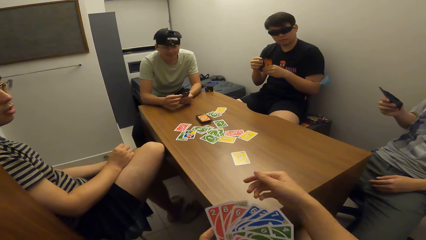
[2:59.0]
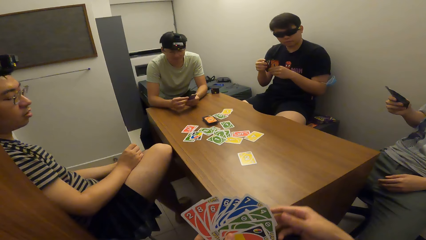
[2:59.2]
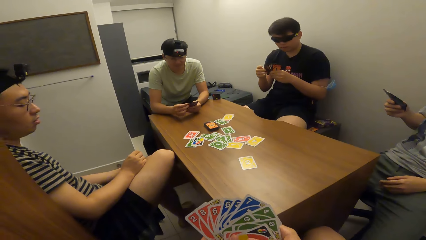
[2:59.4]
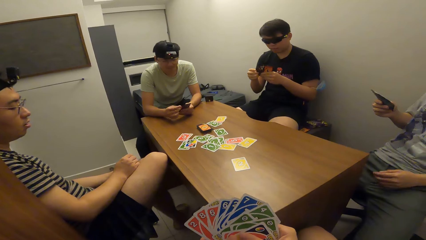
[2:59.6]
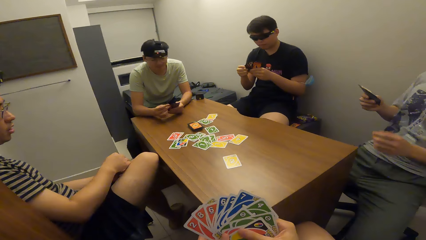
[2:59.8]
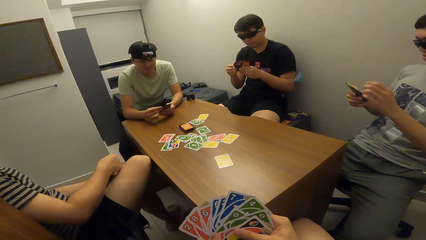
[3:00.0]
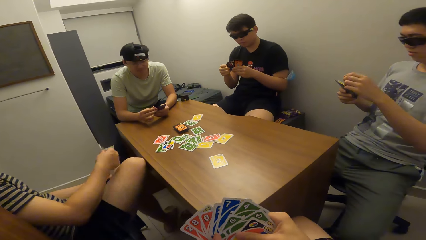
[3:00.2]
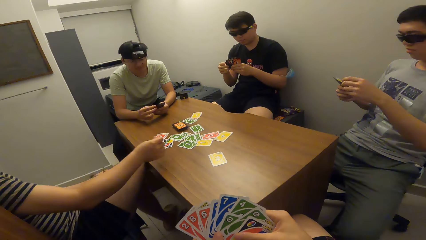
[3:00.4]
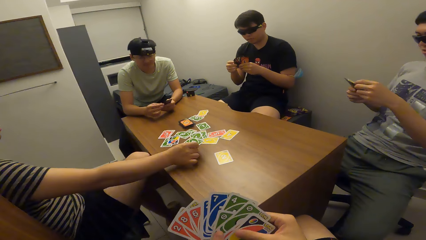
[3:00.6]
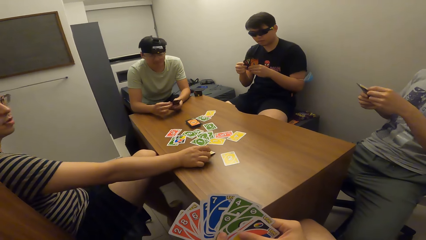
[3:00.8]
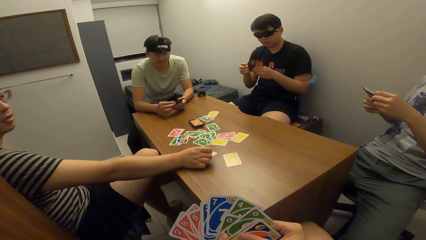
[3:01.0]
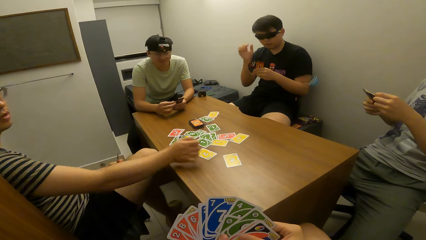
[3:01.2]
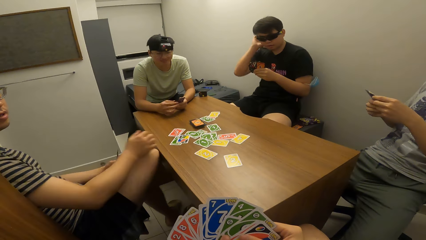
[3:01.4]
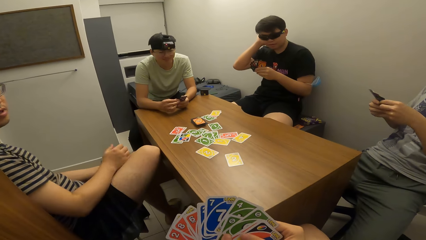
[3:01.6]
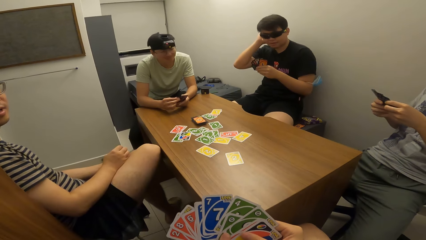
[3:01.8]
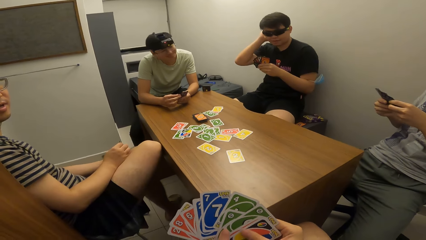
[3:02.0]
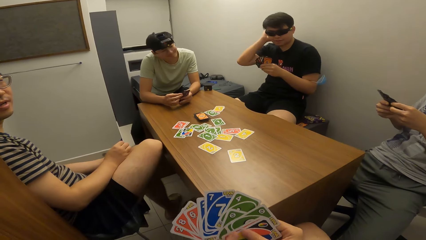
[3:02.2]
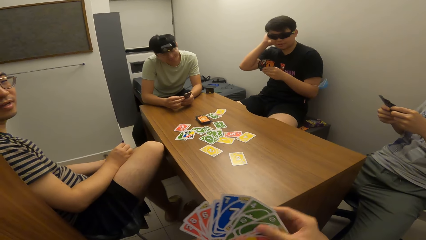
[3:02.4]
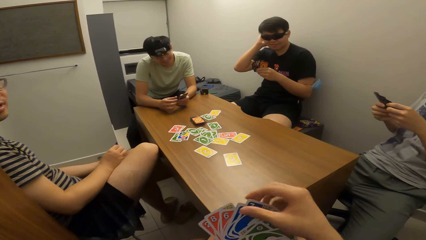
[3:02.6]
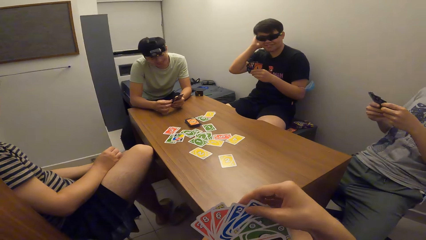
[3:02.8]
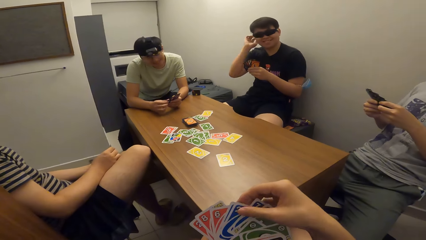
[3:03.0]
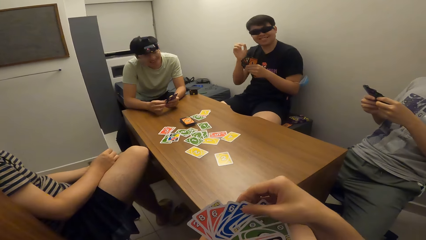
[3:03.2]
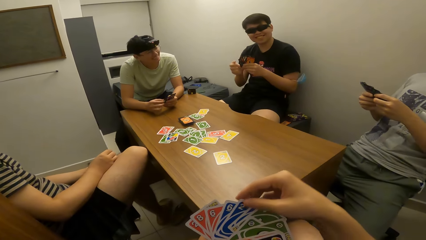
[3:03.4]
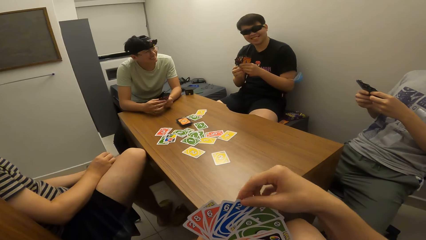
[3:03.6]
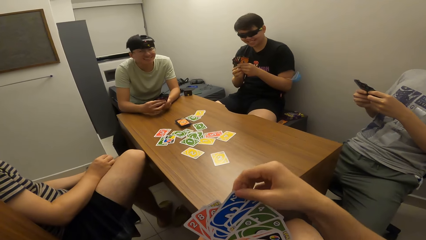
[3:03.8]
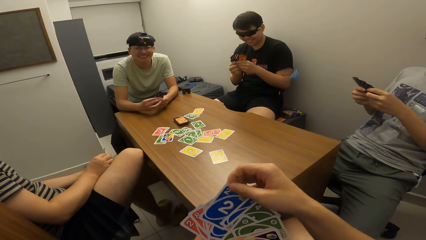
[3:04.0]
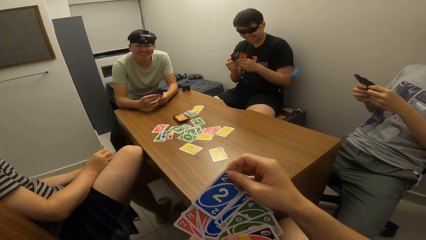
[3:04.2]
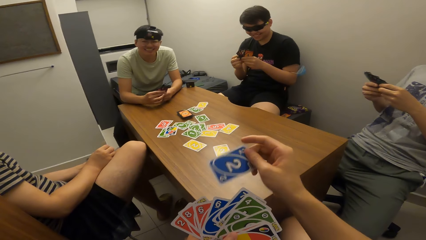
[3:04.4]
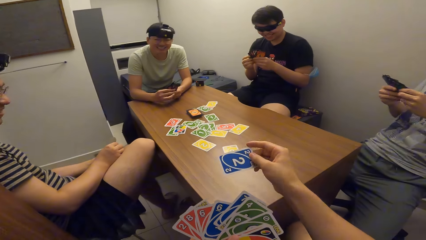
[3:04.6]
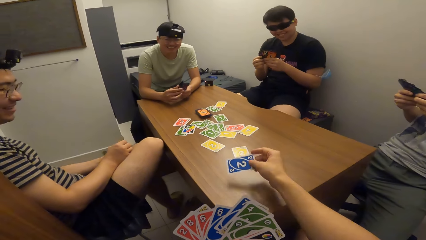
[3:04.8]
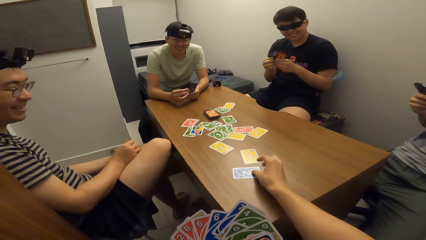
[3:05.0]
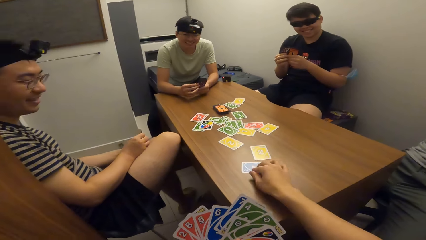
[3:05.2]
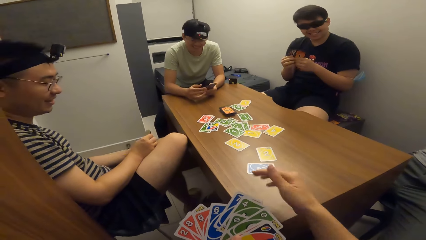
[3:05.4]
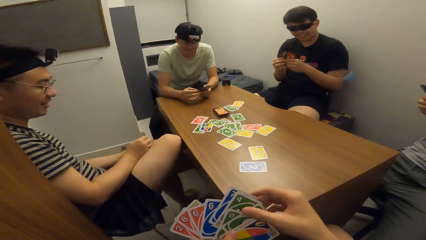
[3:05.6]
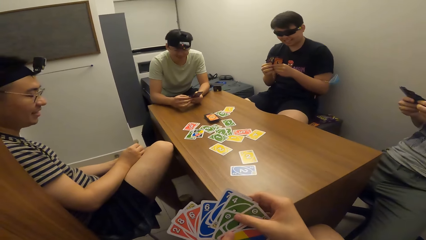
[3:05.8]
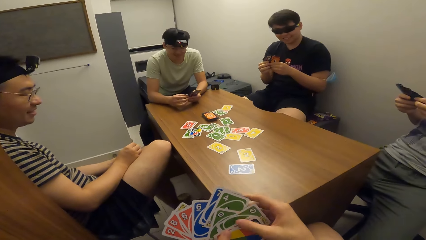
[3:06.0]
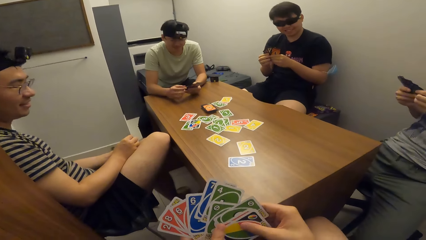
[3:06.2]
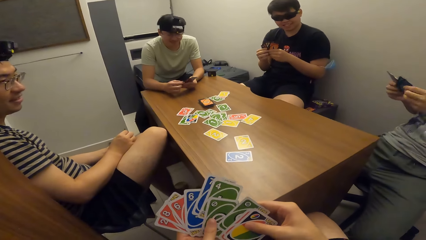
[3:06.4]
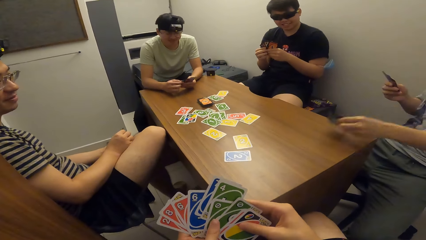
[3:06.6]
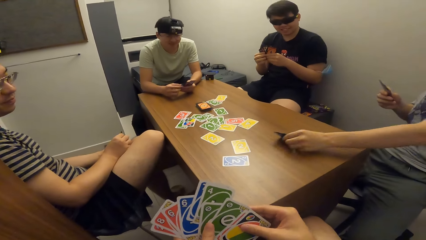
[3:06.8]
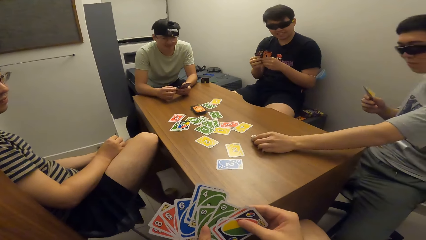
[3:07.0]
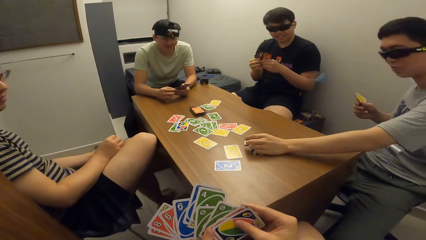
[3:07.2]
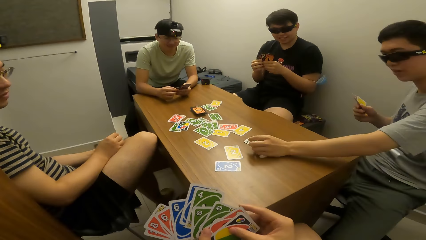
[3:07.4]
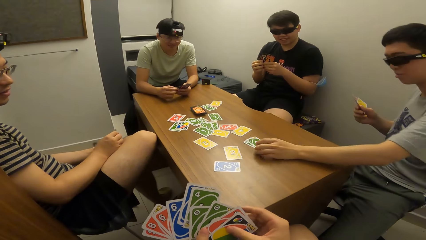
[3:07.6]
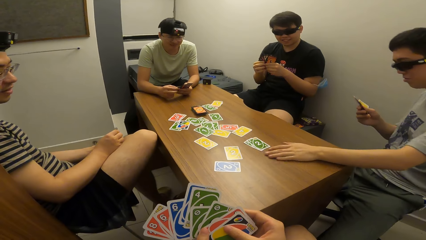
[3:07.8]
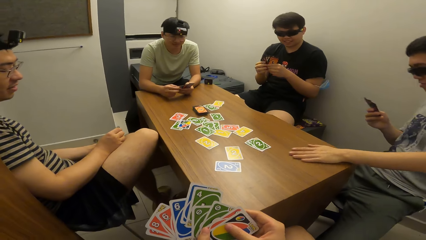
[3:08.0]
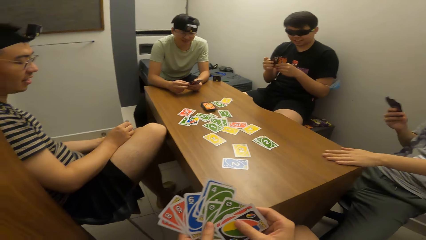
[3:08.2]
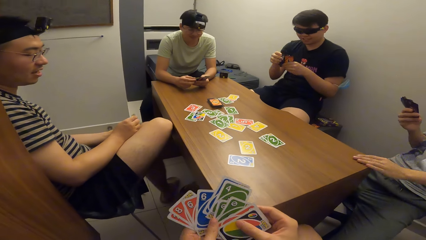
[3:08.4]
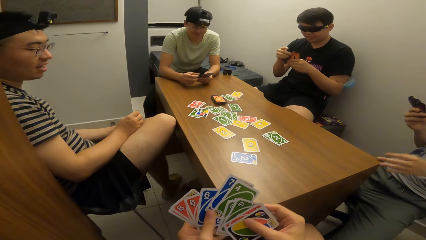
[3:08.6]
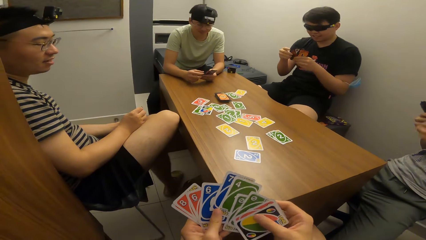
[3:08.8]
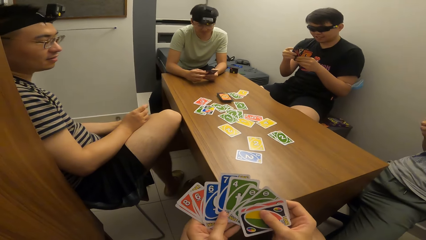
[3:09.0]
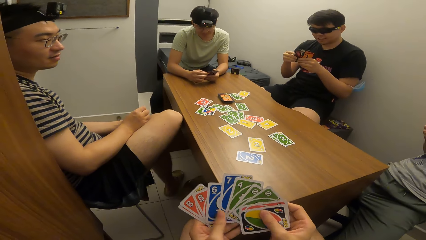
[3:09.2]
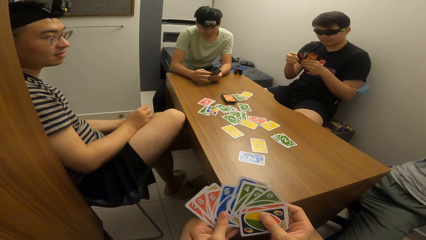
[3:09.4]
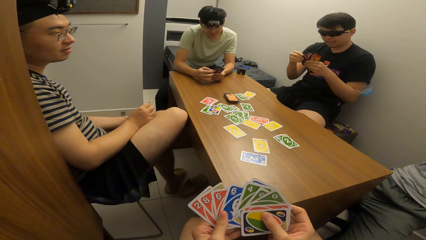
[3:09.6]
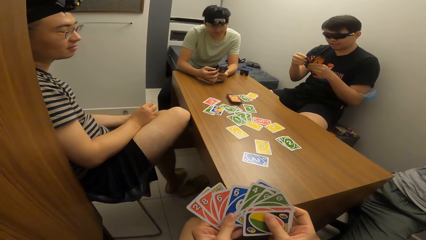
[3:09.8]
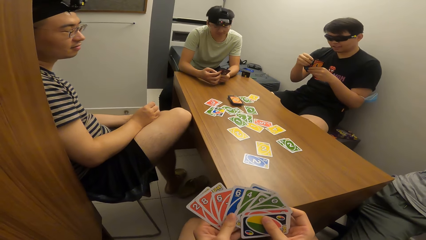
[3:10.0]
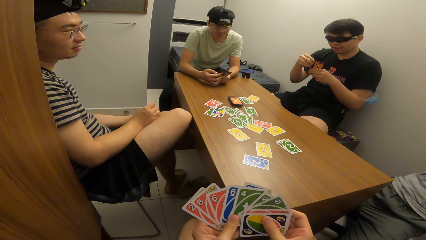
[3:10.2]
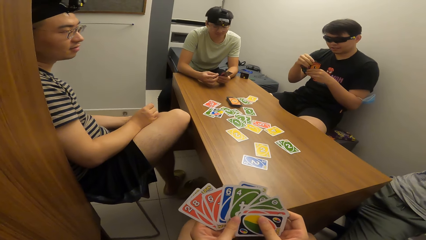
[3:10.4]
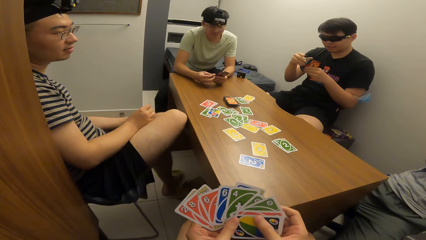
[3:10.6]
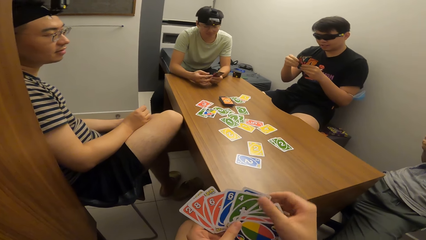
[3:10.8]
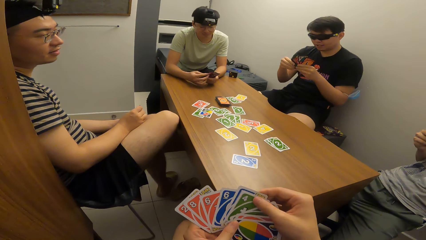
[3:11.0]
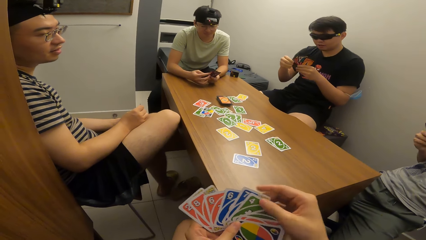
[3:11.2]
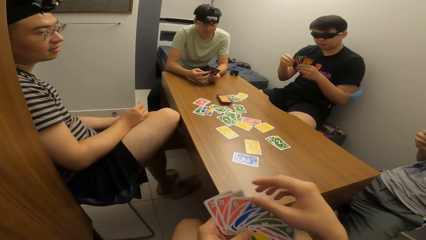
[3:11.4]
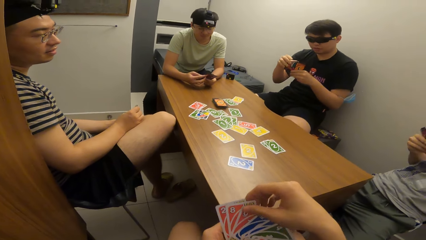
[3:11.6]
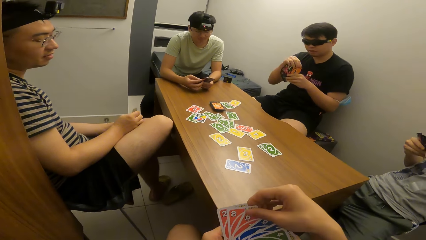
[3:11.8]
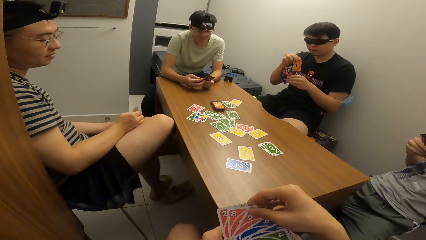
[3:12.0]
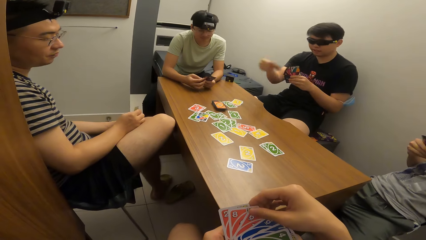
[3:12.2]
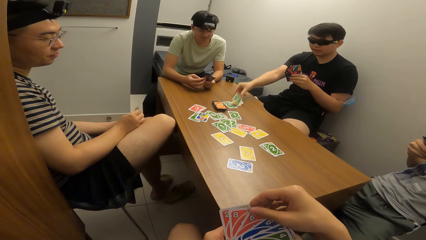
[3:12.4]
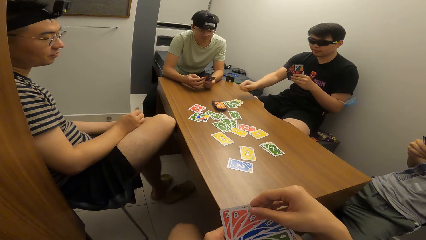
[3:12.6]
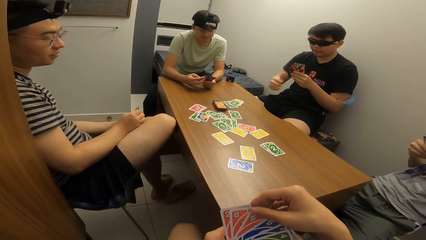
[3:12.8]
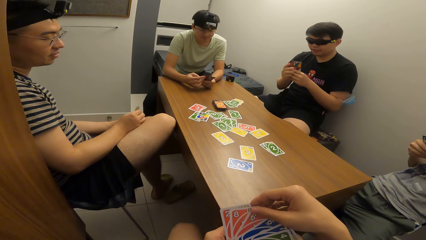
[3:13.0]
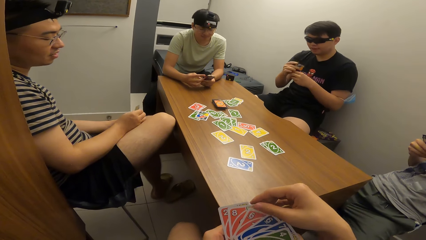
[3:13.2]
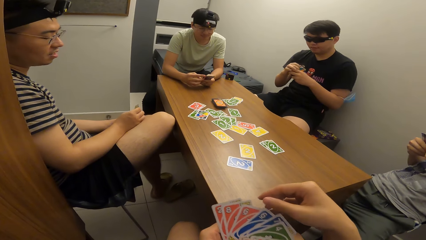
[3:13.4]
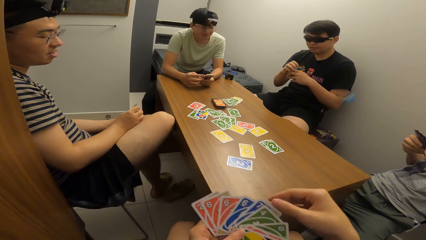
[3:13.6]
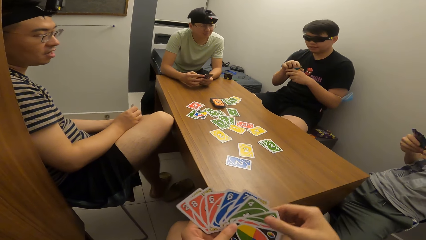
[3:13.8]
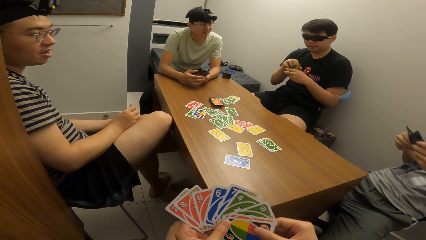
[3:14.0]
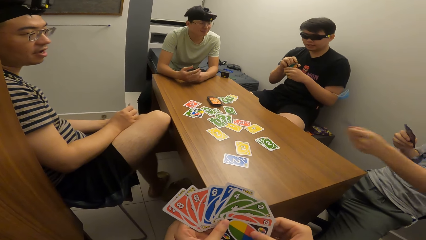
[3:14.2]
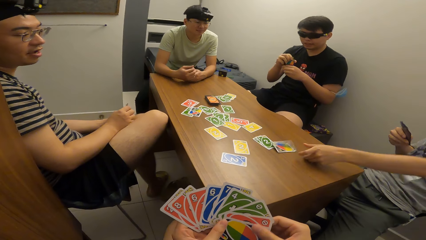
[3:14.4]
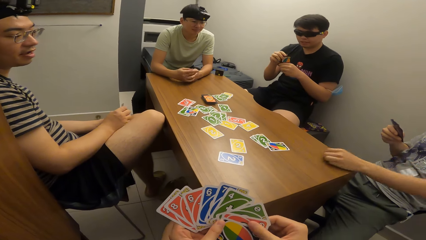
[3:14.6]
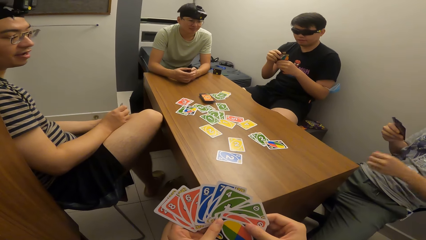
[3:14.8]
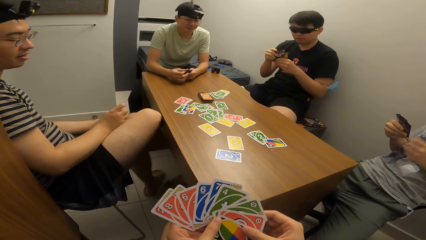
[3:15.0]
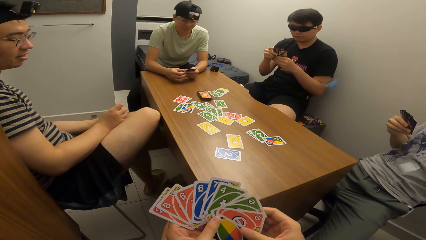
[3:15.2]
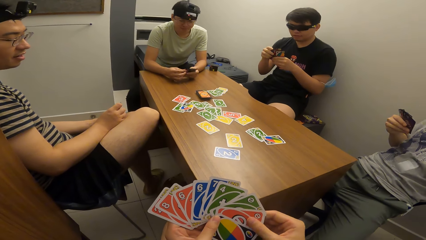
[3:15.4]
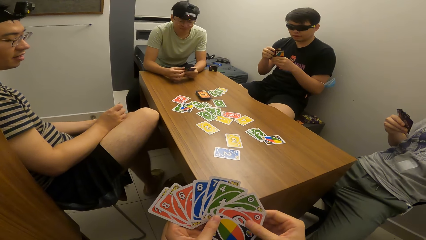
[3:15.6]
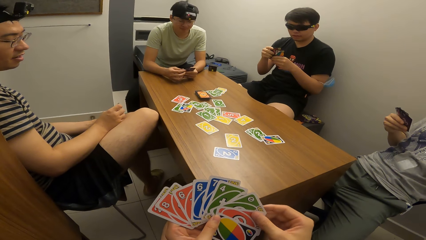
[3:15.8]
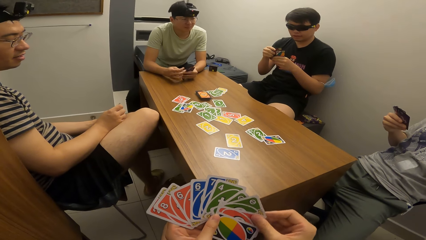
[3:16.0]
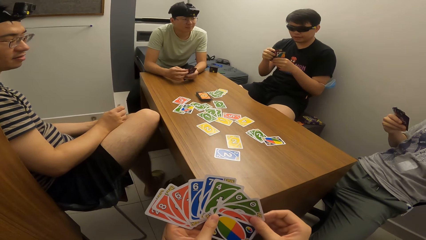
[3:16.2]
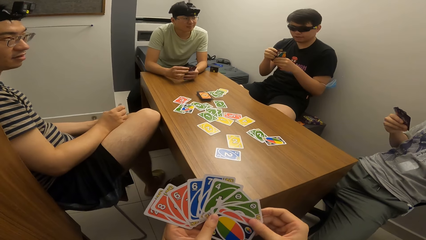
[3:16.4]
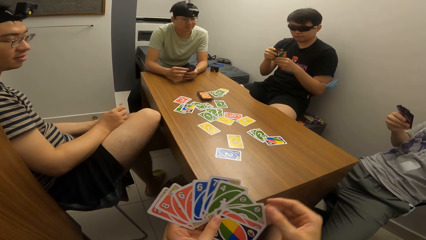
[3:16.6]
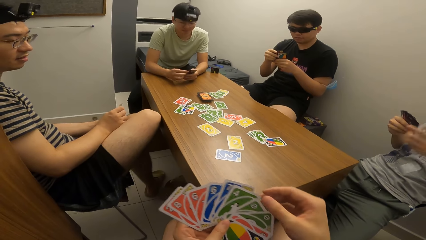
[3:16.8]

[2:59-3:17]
A man drops a card on the table with his right hand. The camera wearer drops a card on the table with his right hand. Another man drops a card on the table with his left hand. A third man drops a card on the table with his right hand. The second man drops a card on the table with his left hand.
